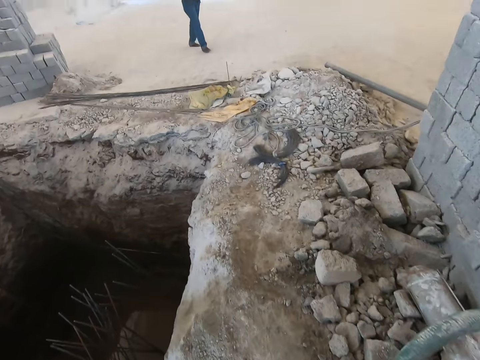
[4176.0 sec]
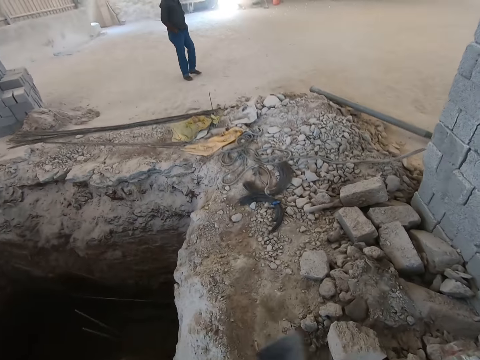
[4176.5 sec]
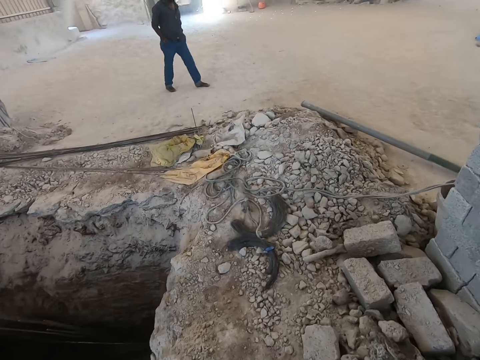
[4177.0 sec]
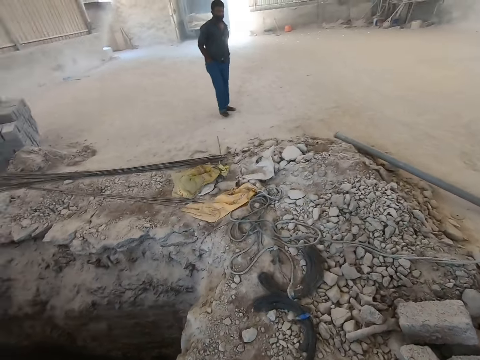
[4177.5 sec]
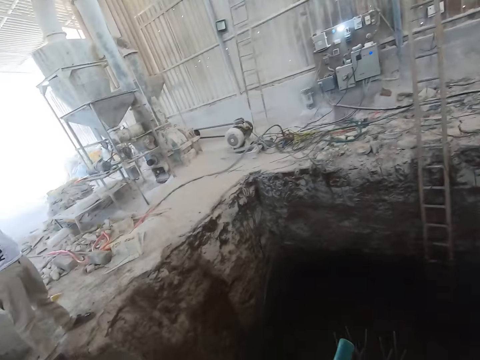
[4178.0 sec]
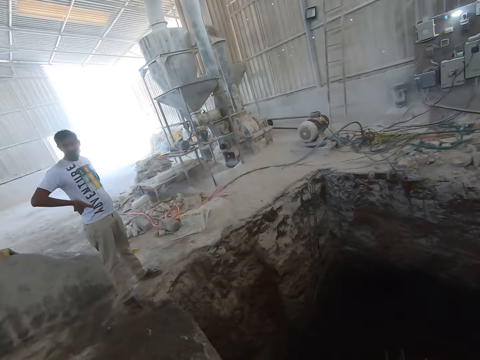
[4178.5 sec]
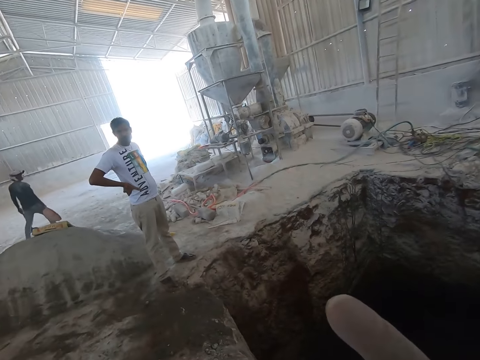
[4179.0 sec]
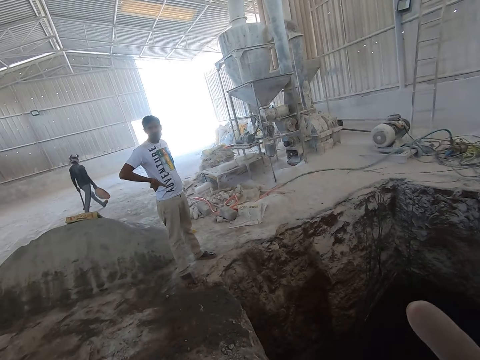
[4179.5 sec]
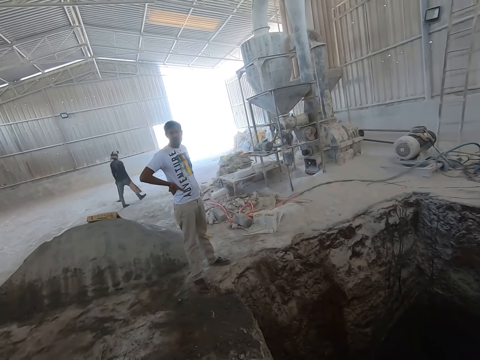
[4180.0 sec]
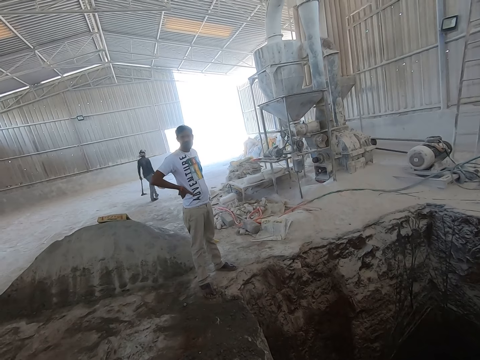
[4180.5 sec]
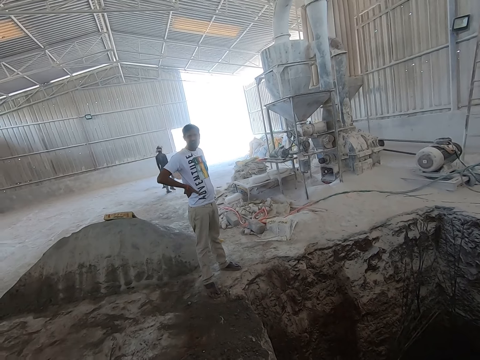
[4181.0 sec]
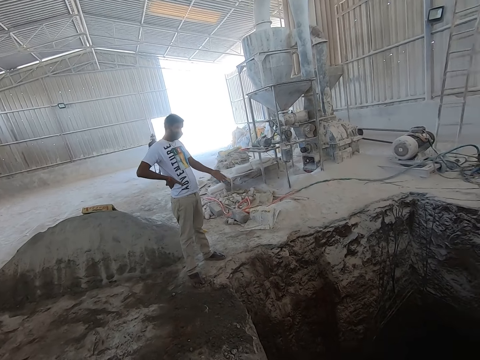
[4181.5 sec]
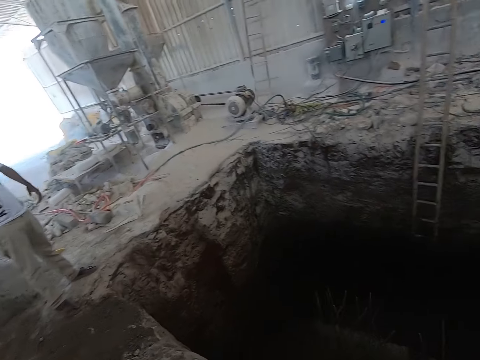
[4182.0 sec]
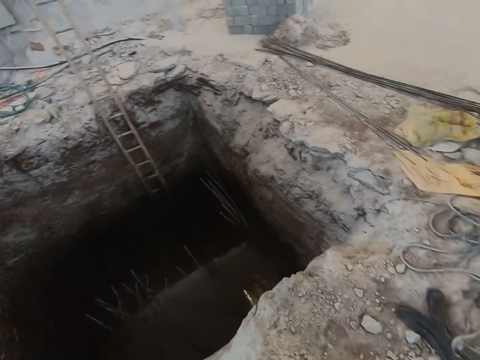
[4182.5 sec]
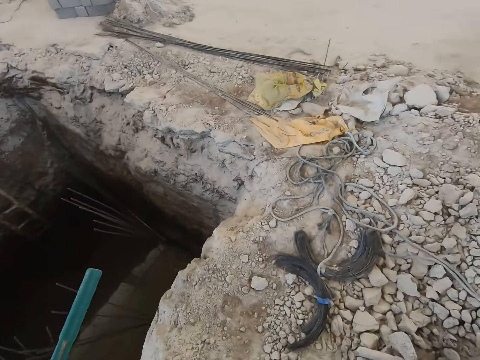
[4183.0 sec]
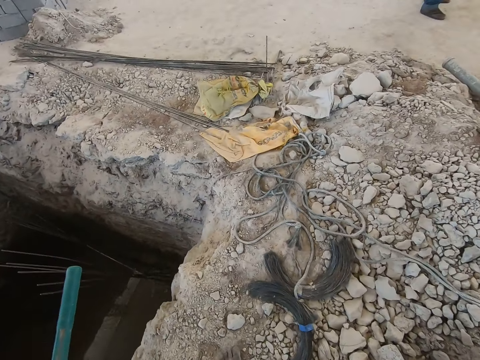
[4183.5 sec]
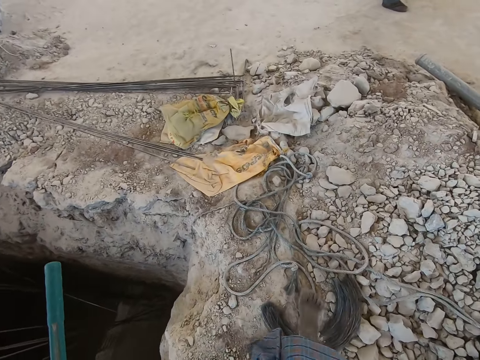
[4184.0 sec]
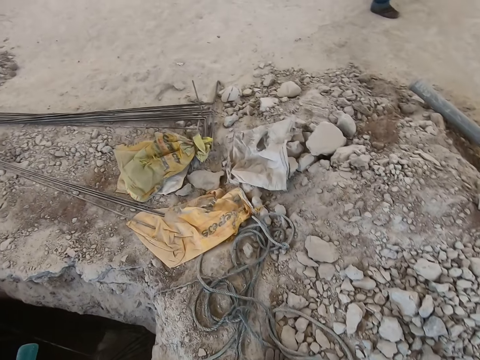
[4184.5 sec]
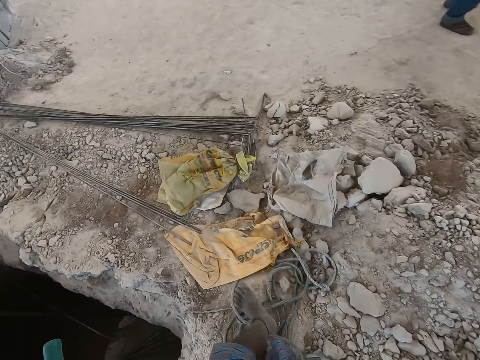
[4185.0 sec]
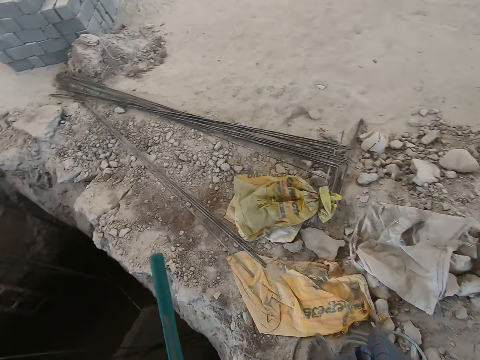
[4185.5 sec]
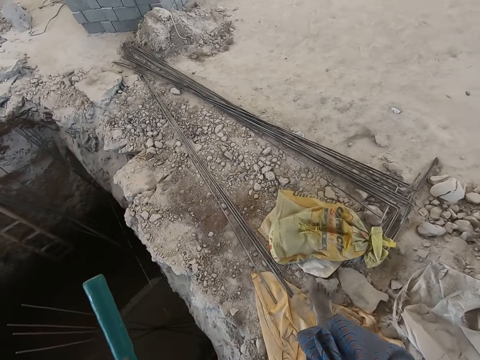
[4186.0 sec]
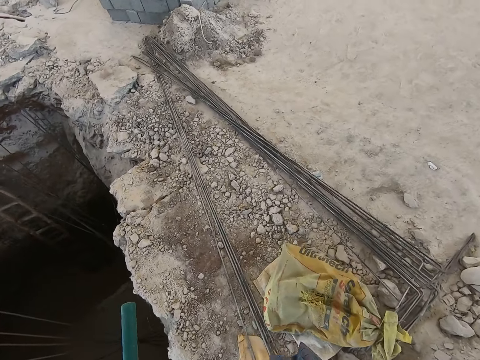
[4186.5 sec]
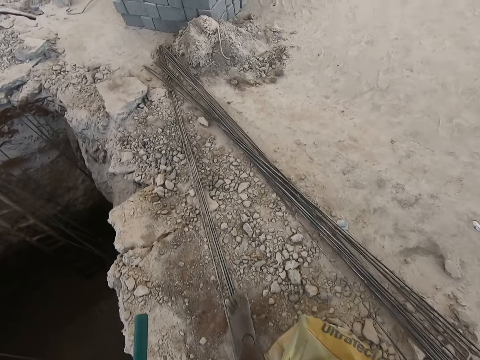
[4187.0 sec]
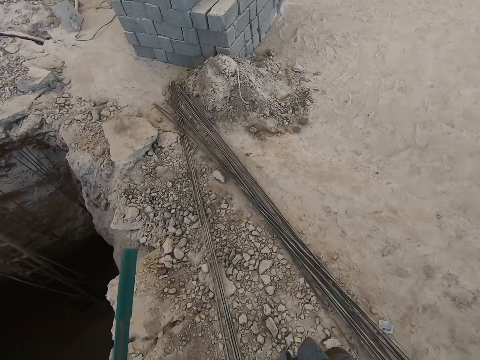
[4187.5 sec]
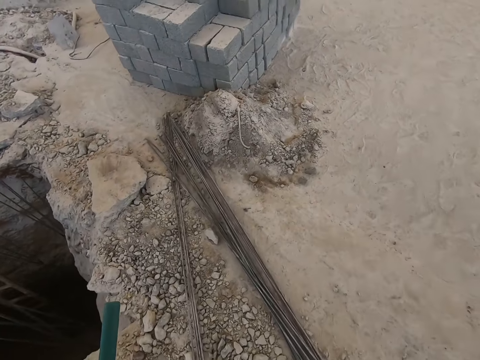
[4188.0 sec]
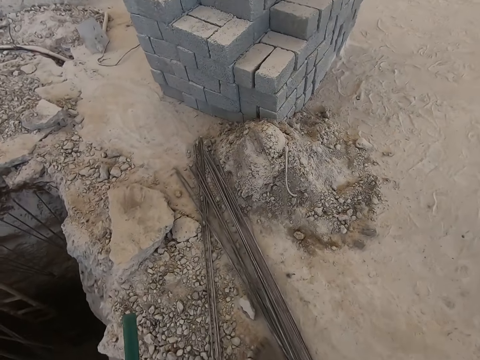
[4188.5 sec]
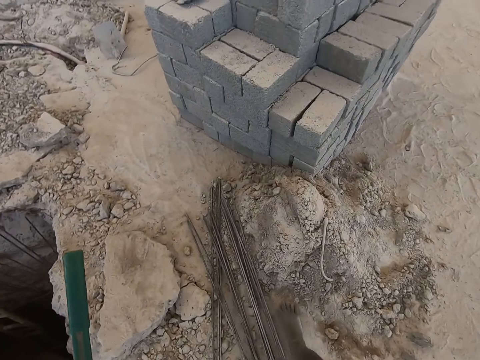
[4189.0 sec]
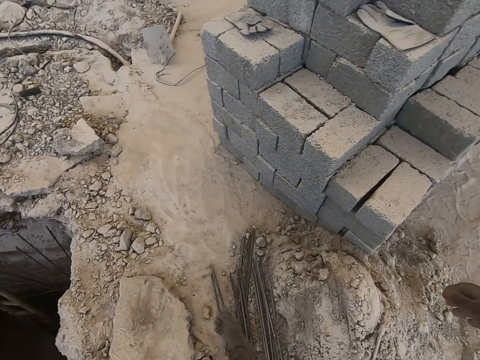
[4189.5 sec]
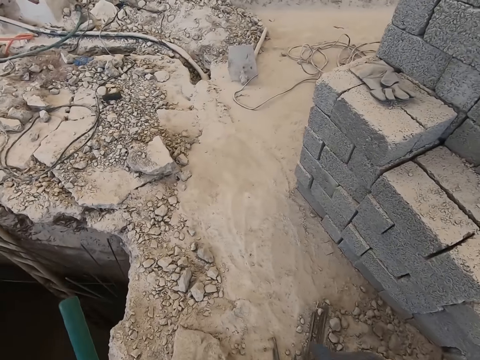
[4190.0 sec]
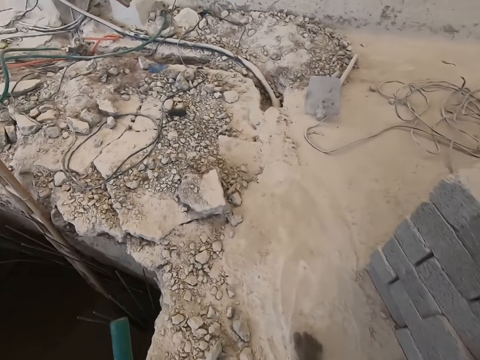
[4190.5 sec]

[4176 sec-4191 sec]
The camera wearer looks around. They interact with the man. They talk and point a hand. The man responds to the camera wearer. The man moves a hand. The camera wearer walks.

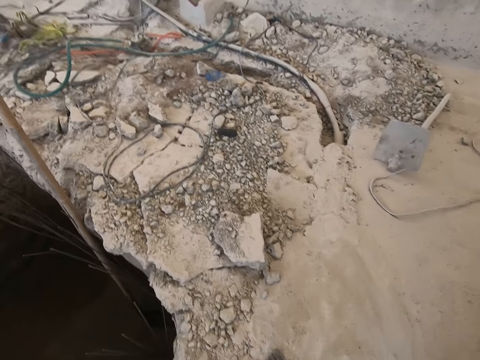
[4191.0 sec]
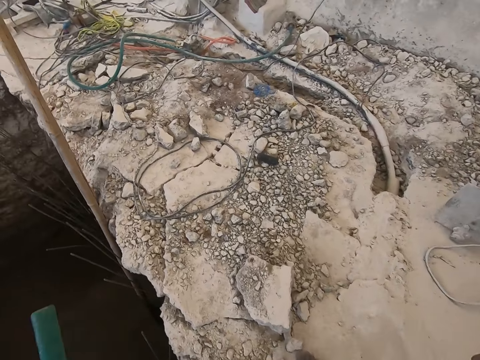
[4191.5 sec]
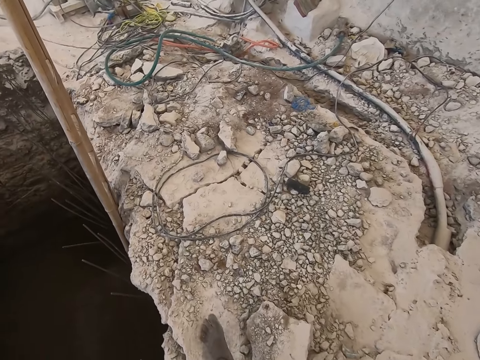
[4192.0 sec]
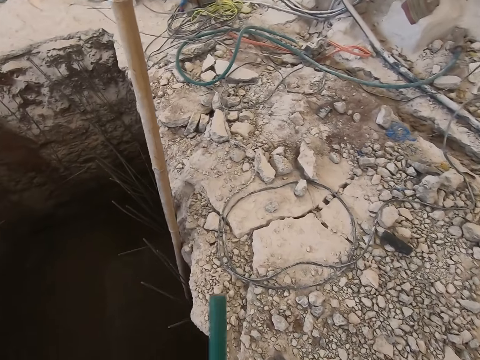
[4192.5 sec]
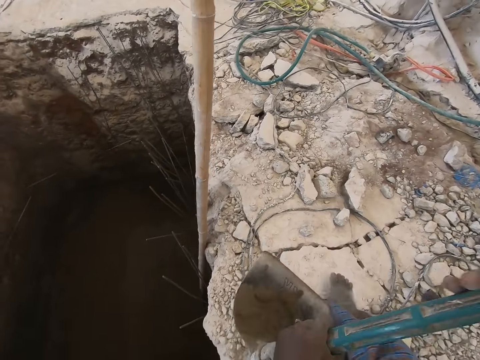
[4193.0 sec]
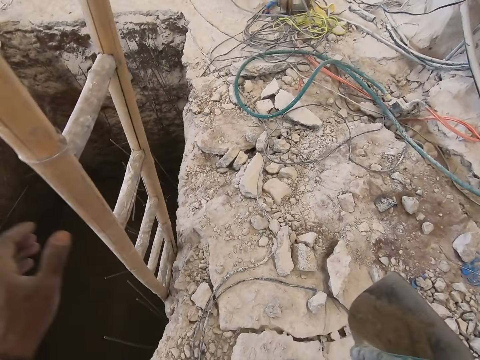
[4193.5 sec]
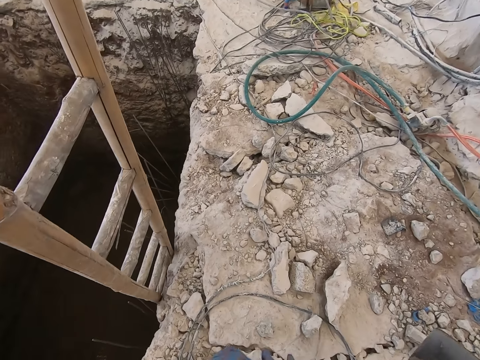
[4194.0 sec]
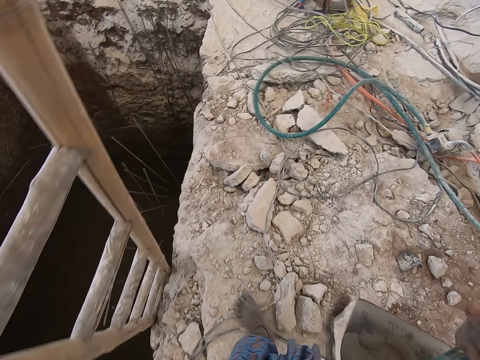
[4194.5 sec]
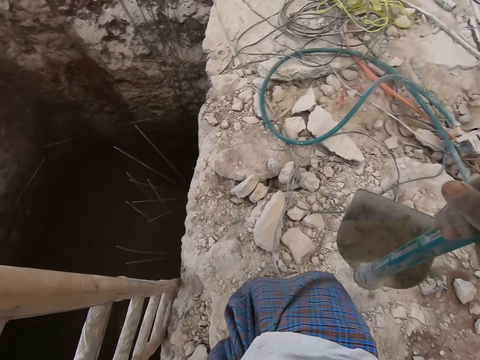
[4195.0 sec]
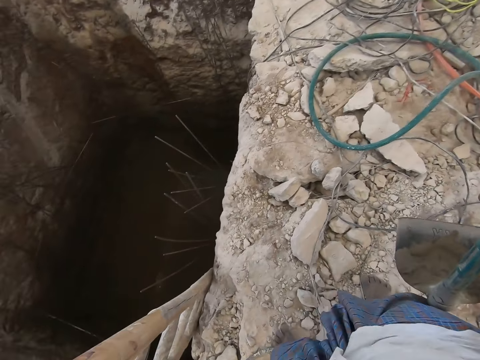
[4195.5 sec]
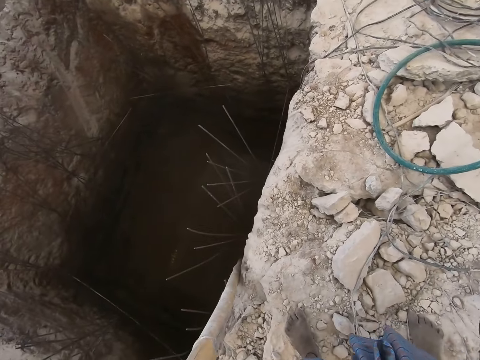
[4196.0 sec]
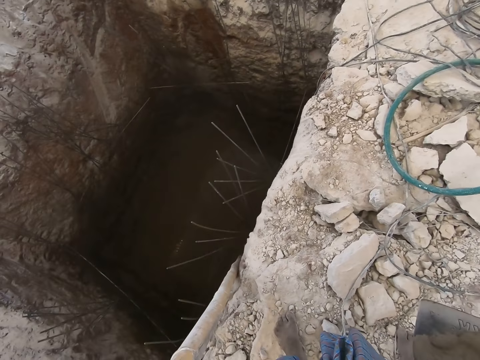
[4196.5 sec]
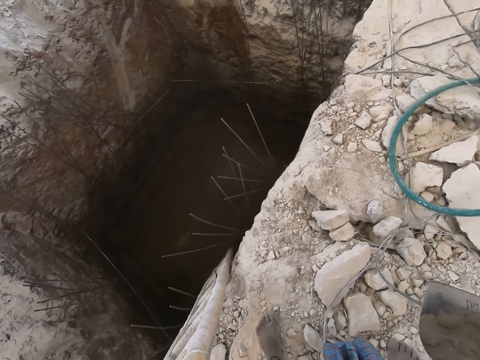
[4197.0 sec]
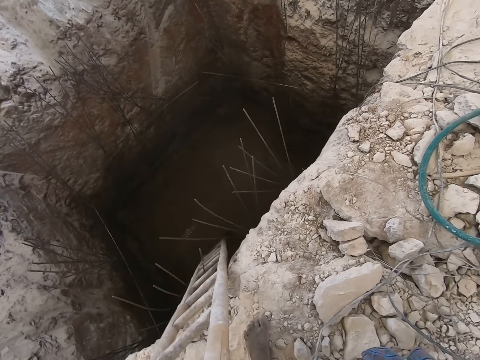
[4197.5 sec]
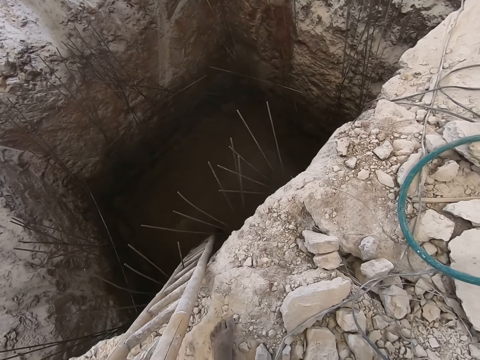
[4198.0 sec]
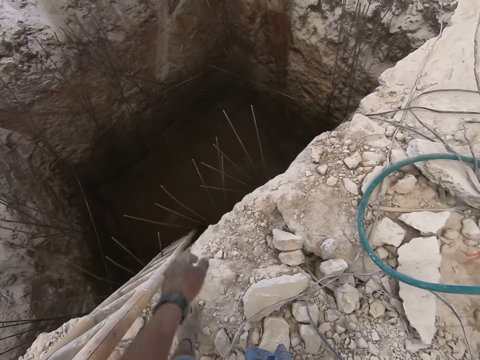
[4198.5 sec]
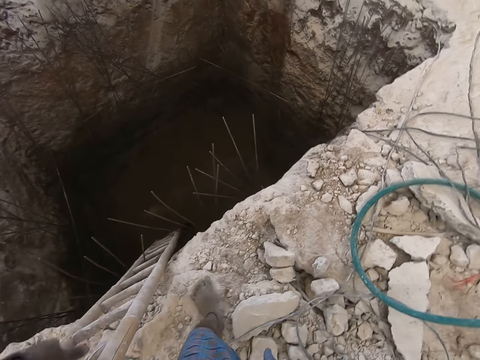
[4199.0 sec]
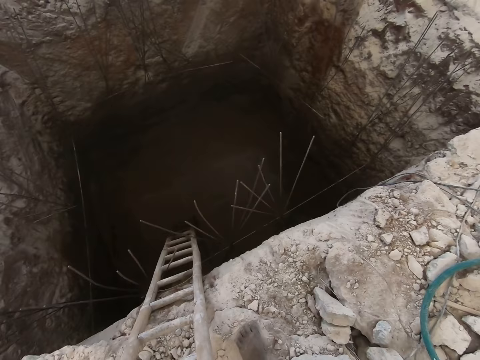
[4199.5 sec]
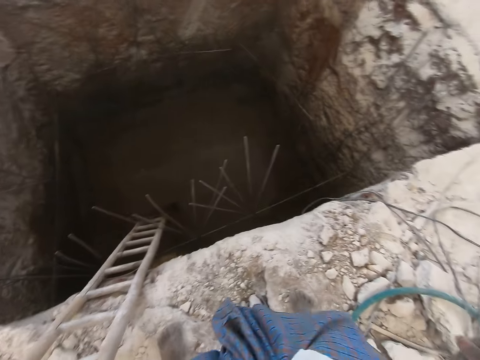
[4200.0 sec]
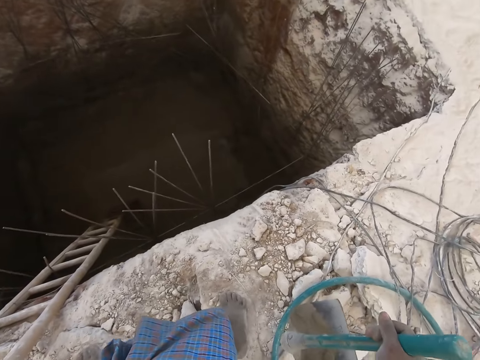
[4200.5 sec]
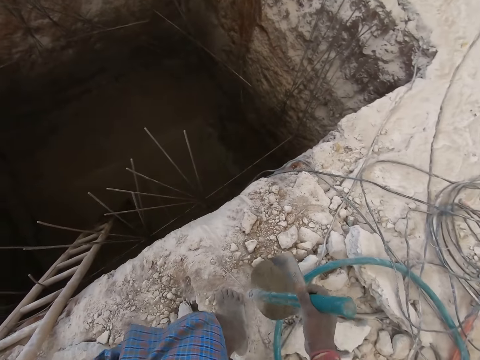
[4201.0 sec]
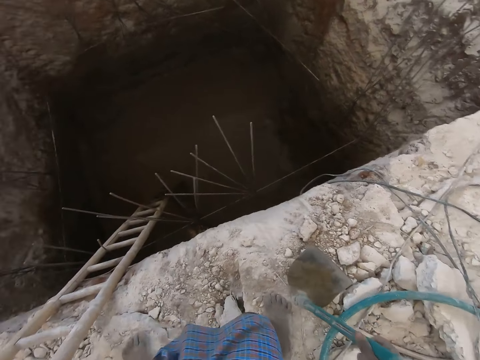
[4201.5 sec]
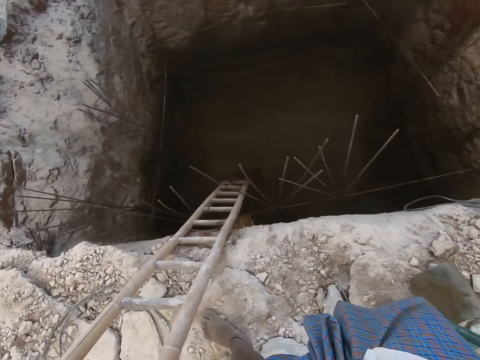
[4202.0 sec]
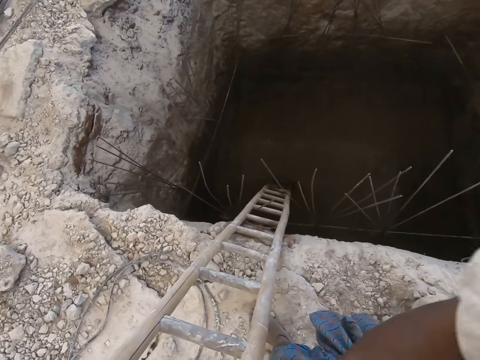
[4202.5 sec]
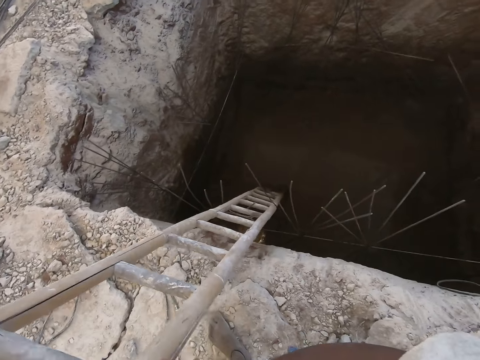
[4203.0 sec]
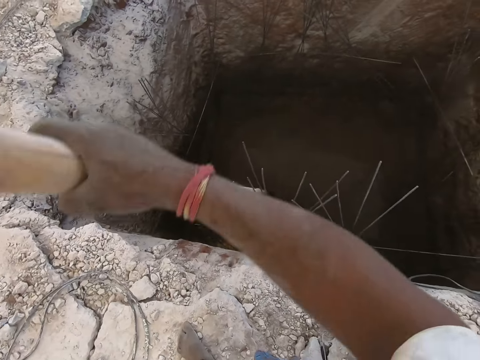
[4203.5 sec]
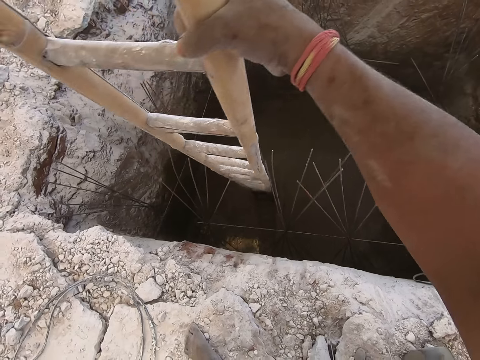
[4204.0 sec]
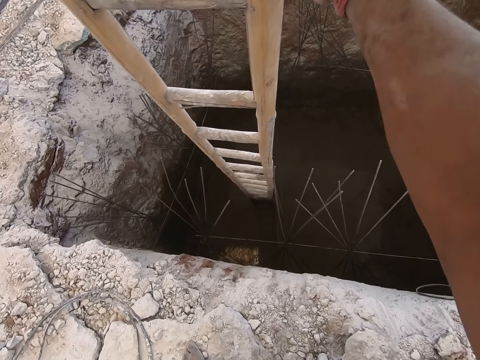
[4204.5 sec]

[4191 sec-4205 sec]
The camera wearer moves his hand towards the ladder. He adjusts the ladder. He puts the shovel down. He lifts the ladder in the pit with his right hand. He adjusts the ladder.
